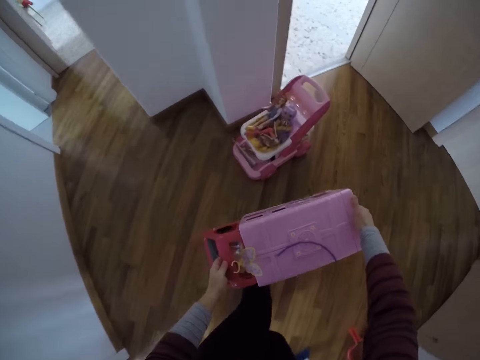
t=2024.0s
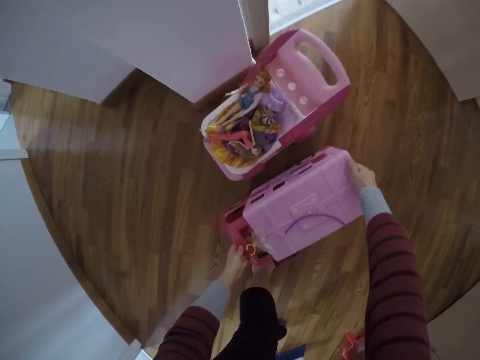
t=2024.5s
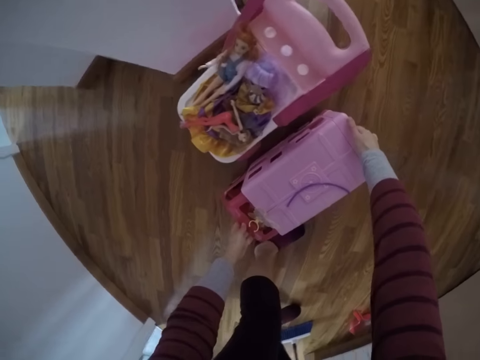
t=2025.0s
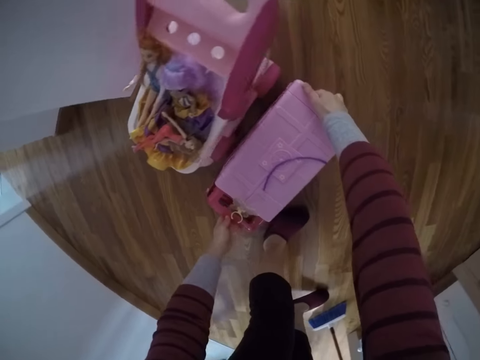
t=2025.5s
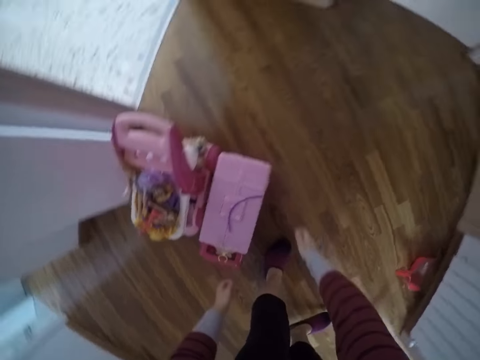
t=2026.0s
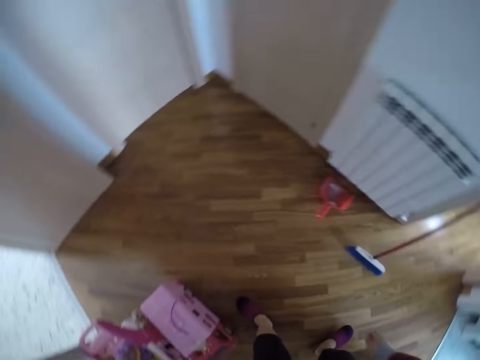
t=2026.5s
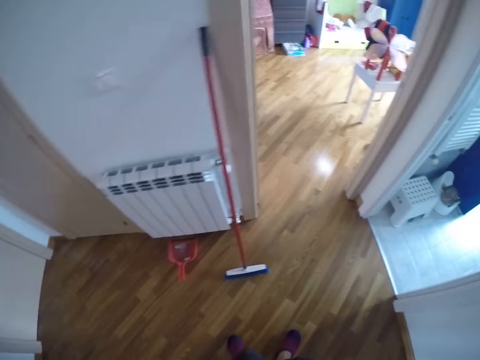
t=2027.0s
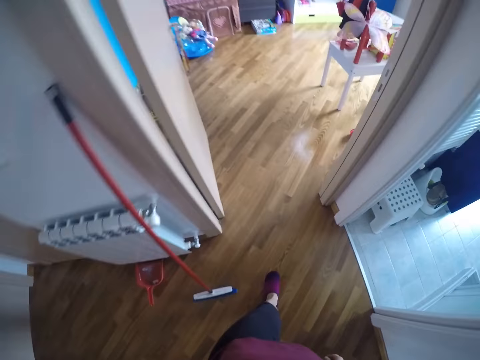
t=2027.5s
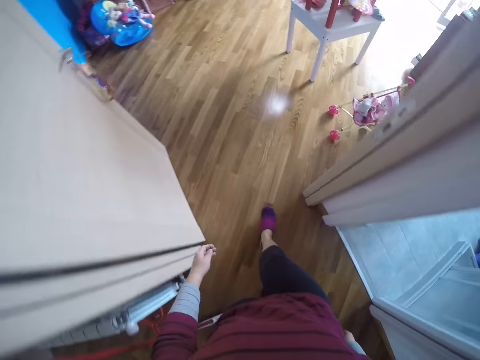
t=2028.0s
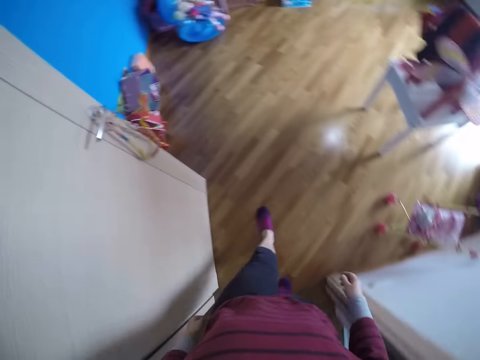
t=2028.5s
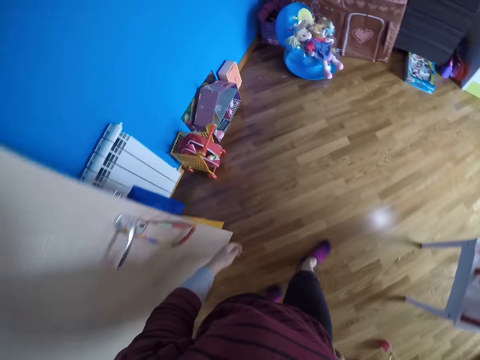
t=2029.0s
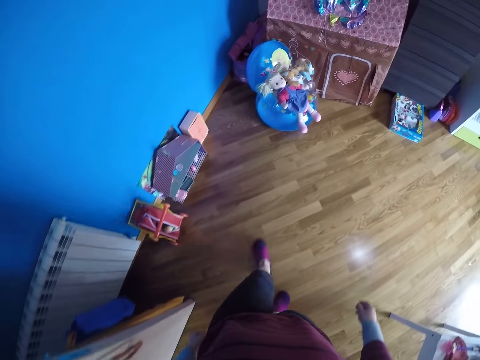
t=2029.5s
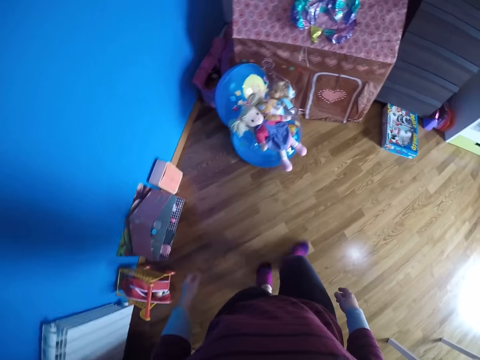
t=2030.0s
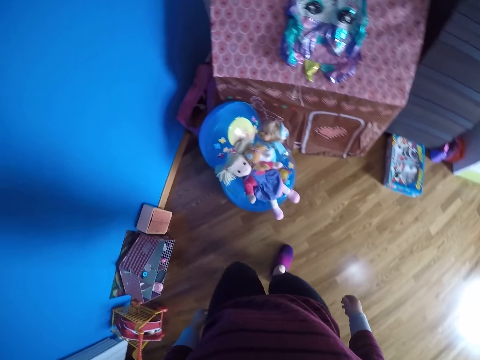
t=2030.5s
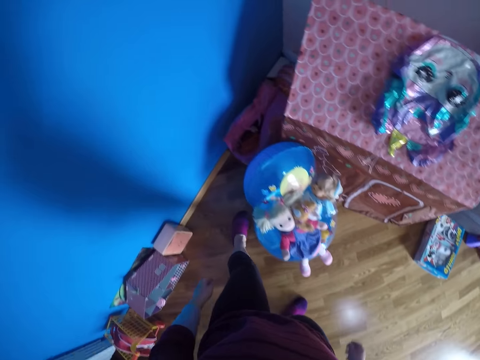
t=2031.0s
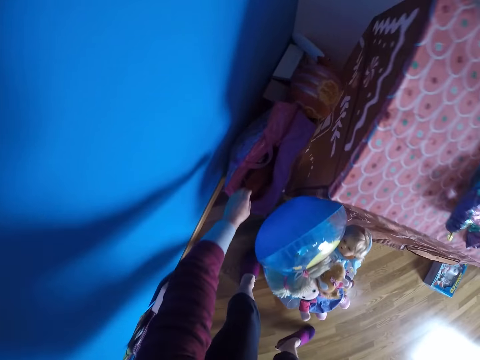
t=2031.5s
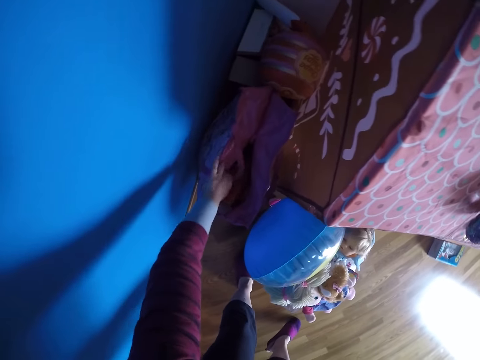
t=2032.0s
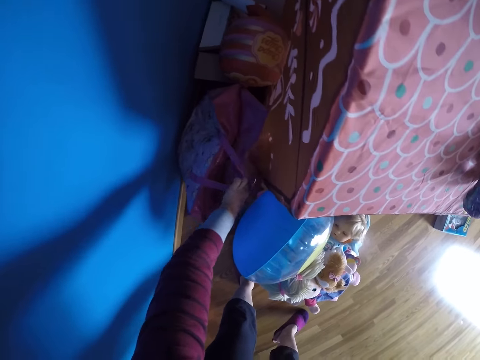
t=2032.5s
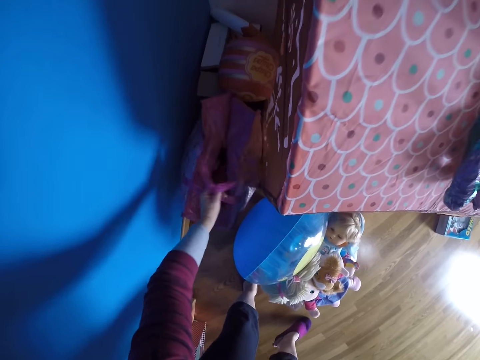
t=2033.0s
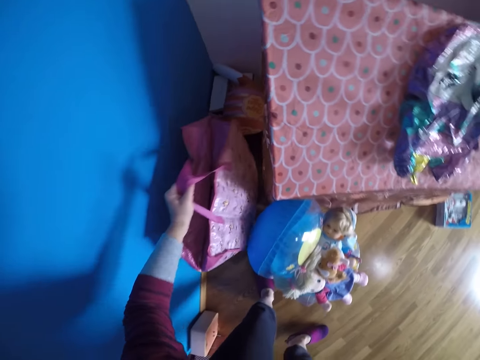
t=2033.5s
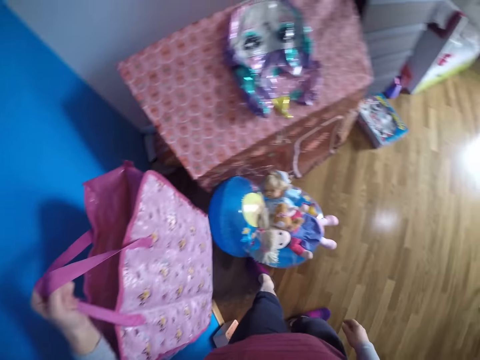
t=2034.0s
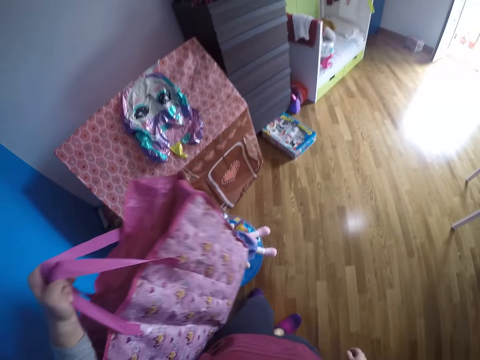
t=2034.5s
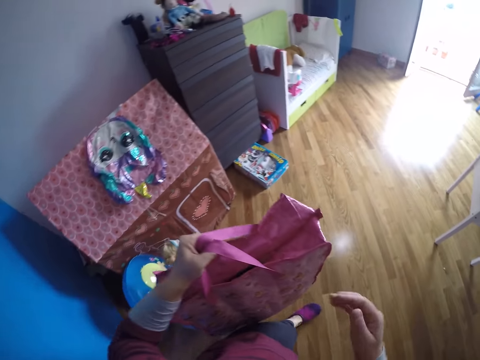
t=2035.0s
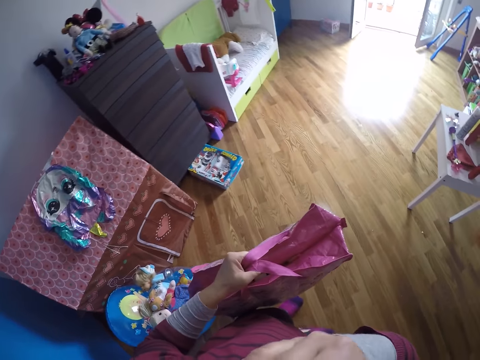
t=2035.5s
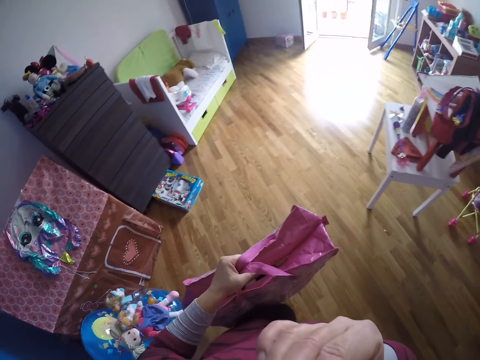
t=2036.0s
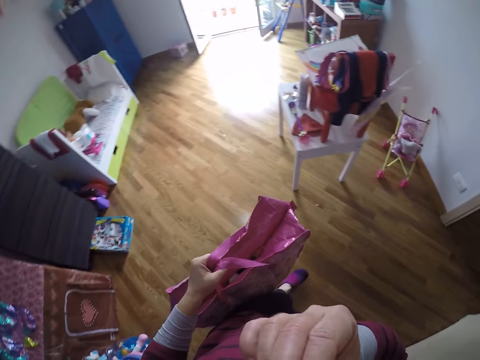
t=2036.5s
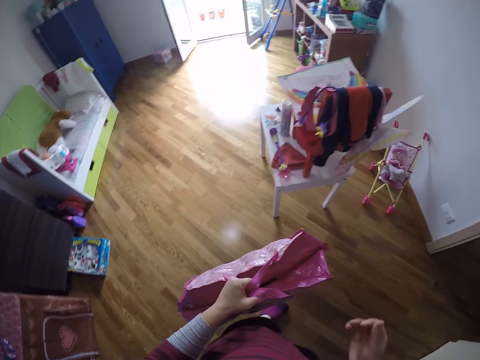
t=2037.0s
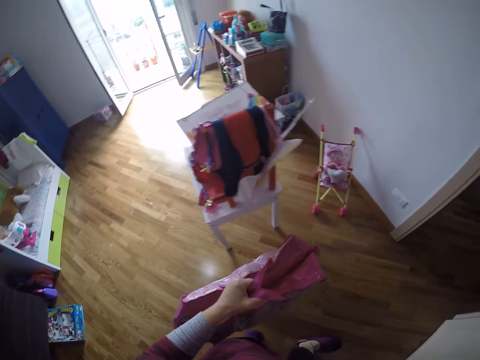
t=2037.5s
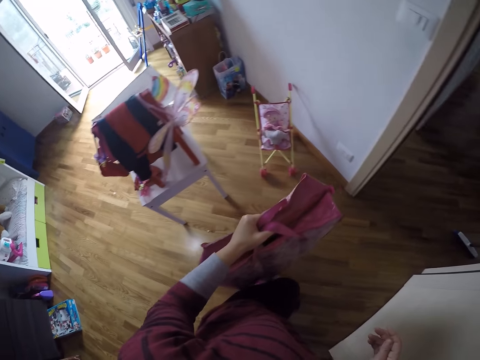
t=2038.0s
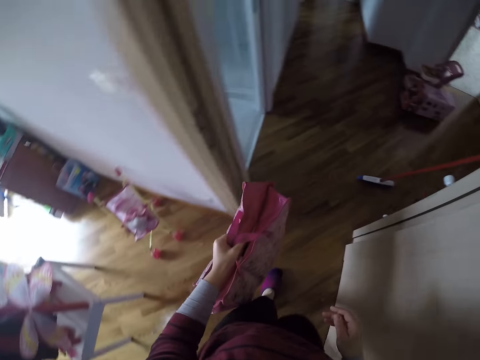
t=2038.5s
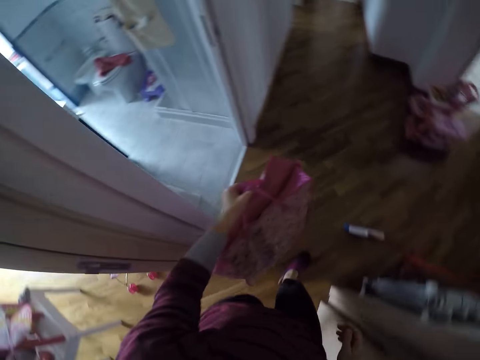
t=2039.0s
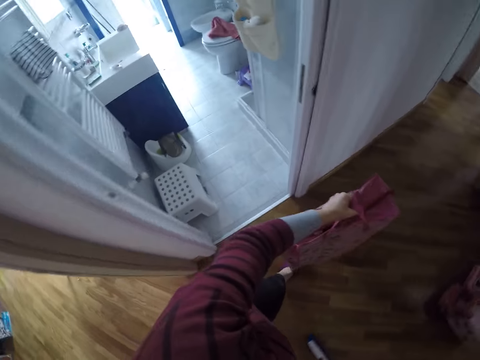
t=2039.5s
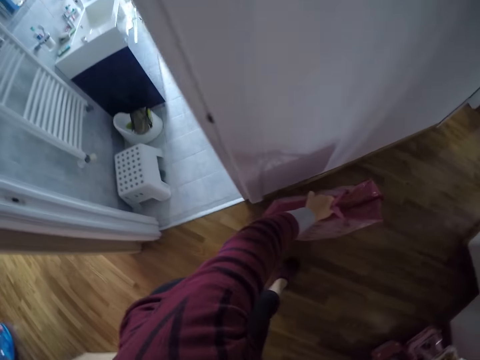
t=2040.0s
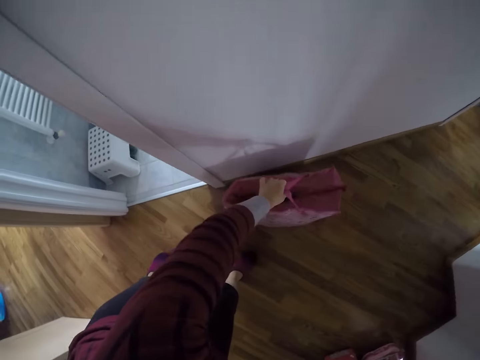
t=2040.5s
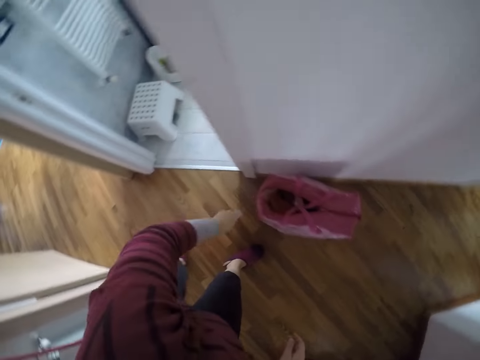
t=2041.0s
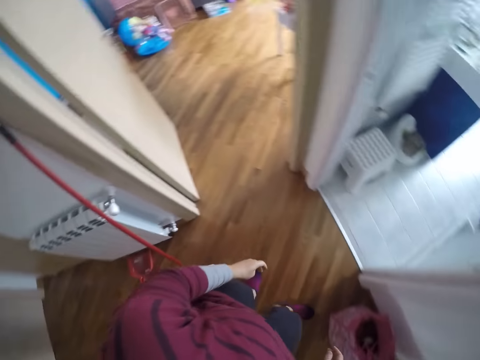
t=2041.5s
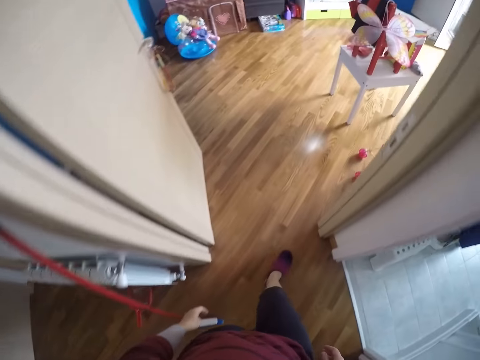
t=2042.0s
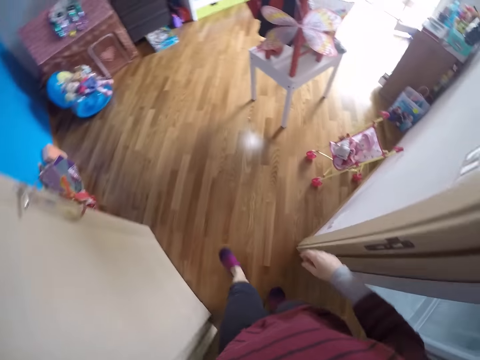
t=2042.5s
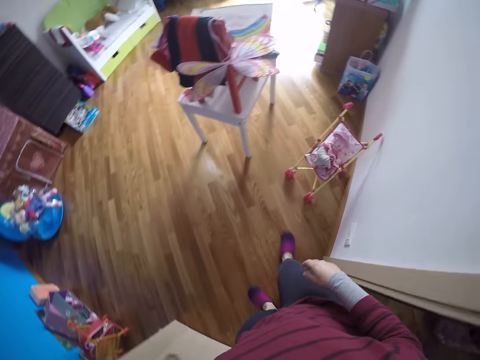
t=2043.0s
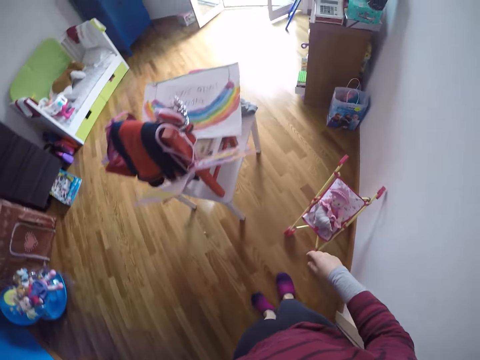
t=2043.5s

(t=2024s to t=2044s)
The camera wearer puts the toy truck on the floor of the hallway with both hands. She turns around. She walks back into the room. She picks up a bag from the floor with her left hand. She walks around. She scratches her face. She cleans her nose with her right hand. She walks around. She walks out of the room with the bag in her left hand. She puts the bag on the floor of the hallway with her left hand. She turns around. She walks back into the room.

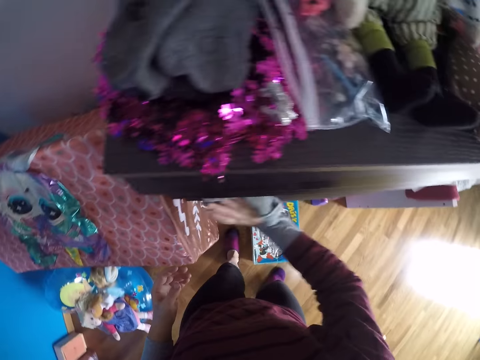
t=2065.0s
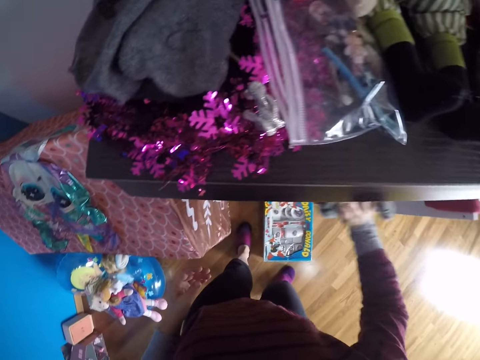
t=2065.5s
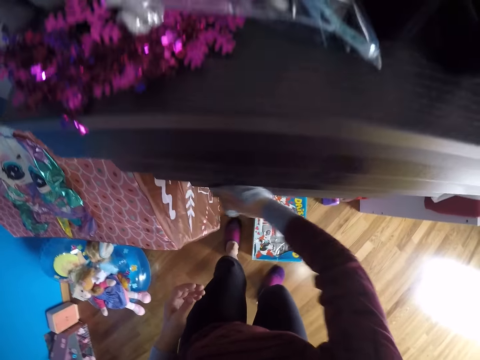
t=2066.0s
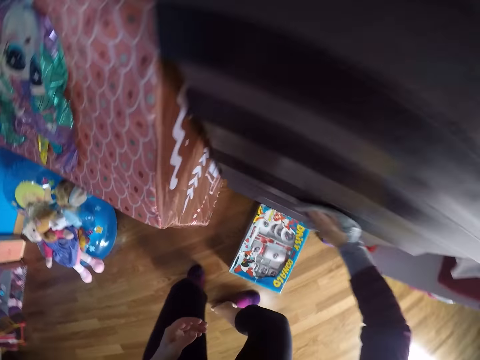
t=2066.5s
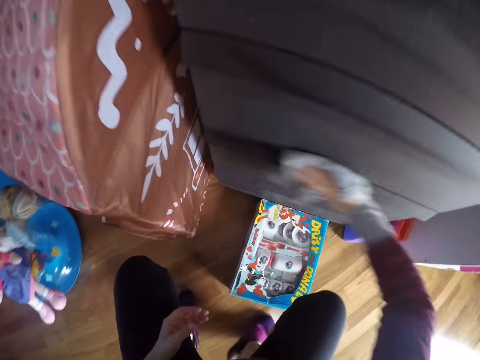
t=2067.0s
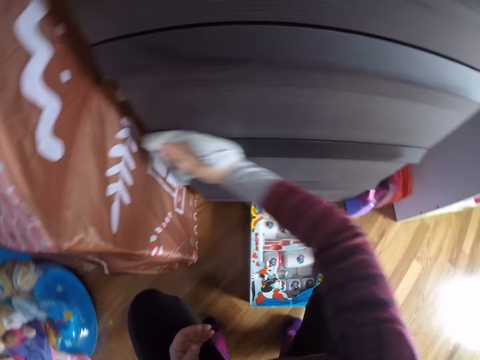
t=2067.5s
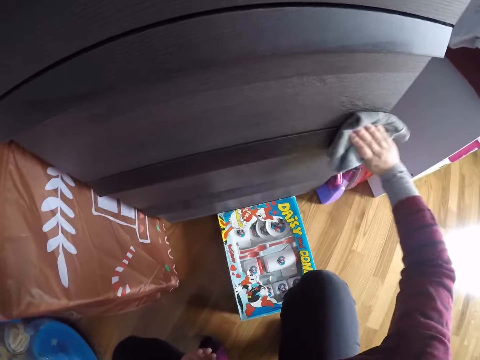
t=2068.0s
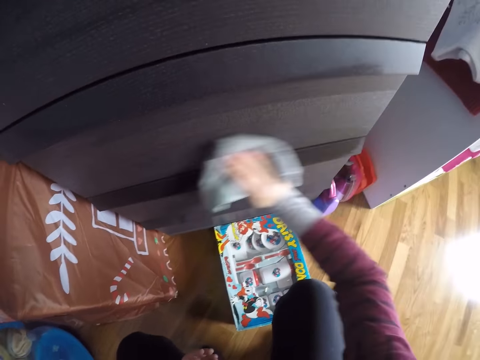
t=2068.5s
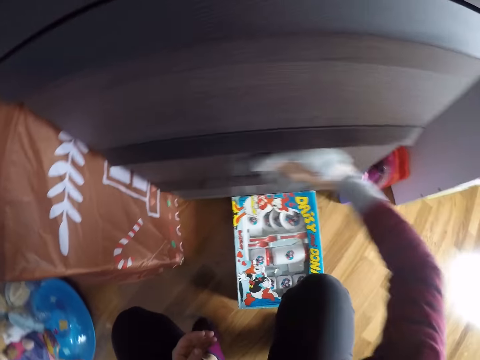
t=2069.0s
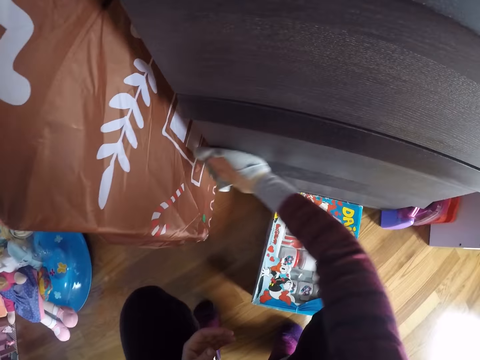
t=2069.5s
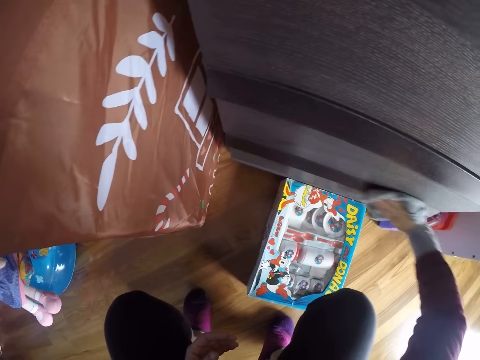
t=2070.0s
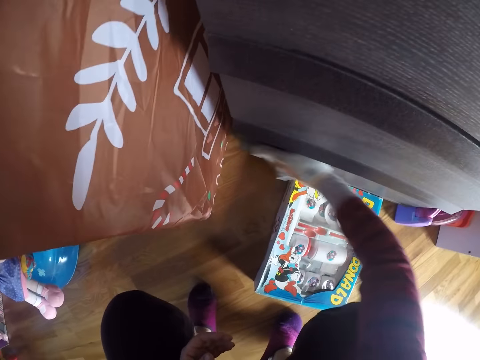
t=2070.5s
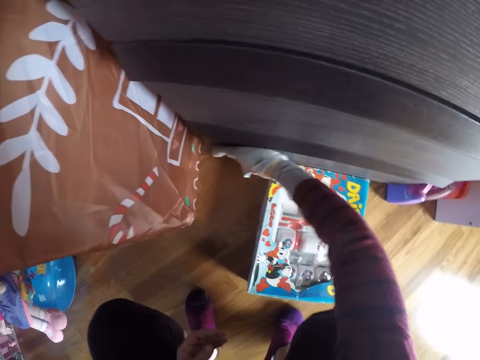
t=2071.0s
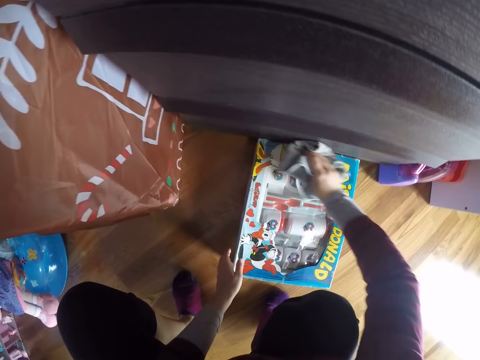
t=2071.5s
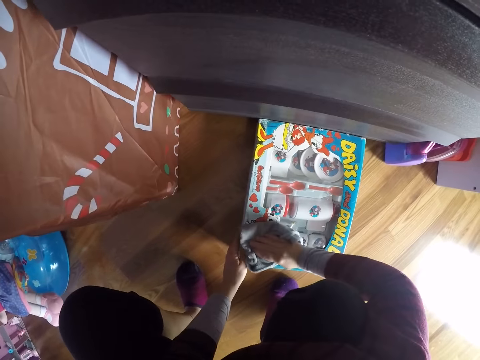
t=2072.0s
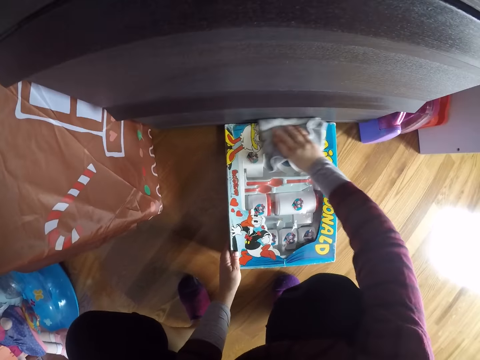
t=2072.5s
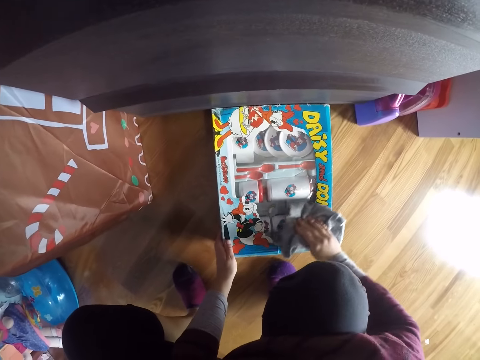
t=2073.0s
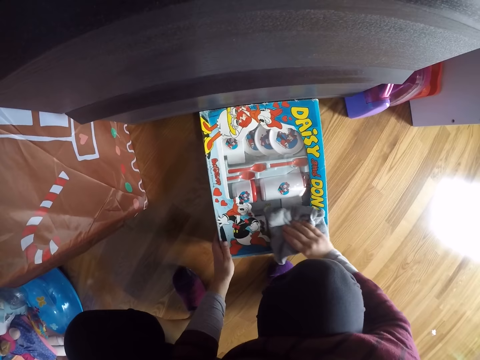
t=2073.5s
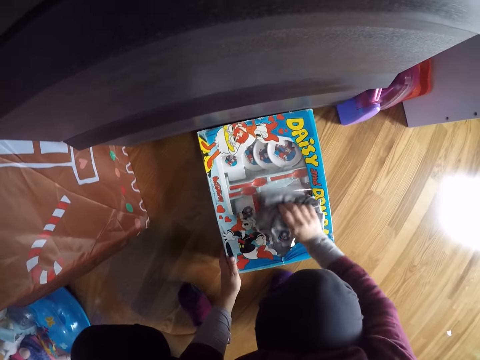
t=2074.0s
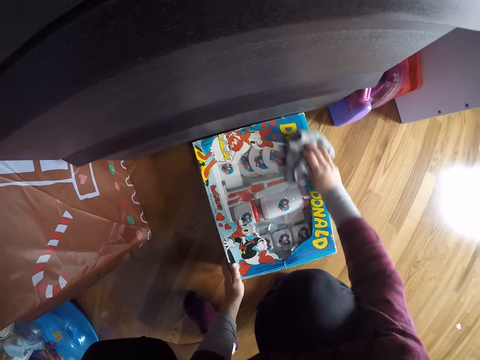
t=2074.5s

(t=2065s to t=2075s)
The camera wearer squats. She wipes a cabinet with a cloth or towel. She holds a box or table set packing on the floor. She cleans the top of the table set packing with the towel in her right hand.
